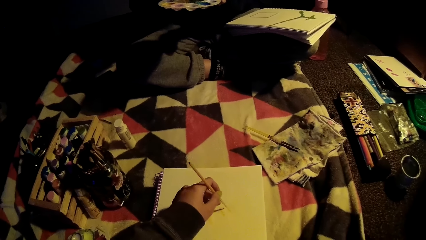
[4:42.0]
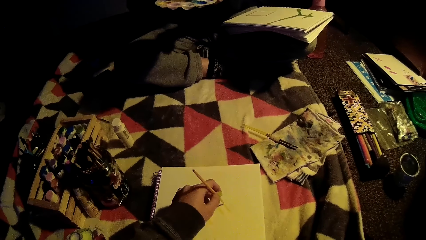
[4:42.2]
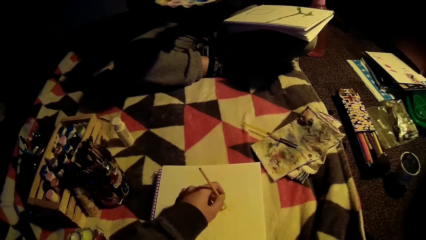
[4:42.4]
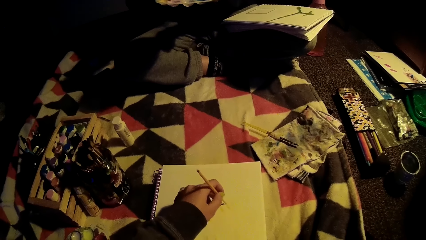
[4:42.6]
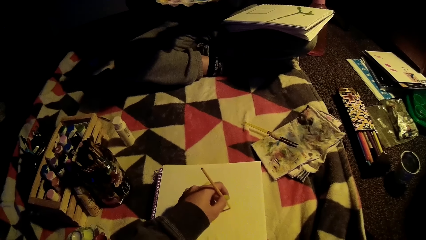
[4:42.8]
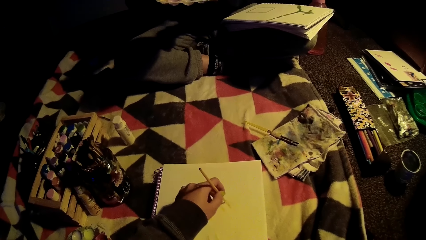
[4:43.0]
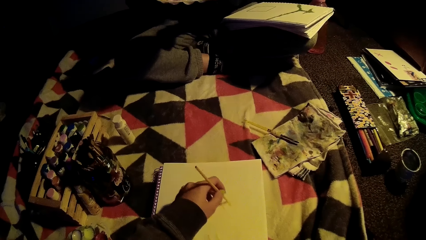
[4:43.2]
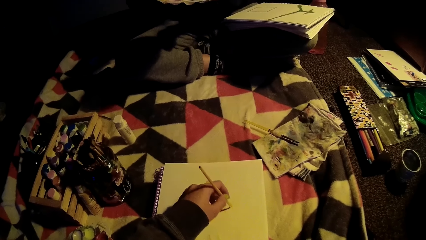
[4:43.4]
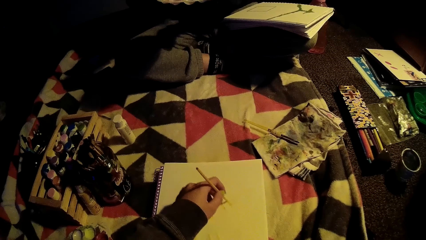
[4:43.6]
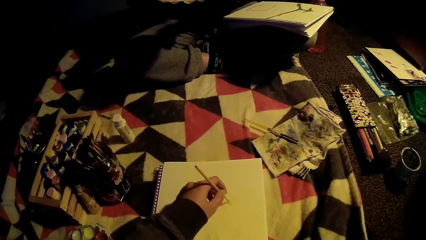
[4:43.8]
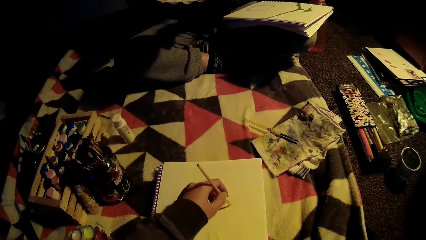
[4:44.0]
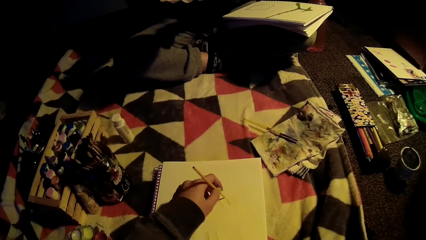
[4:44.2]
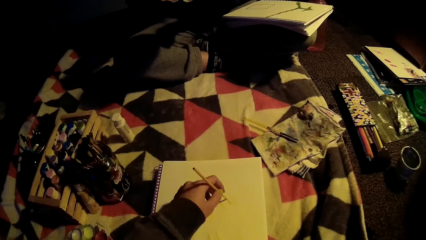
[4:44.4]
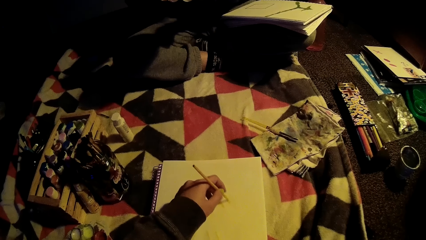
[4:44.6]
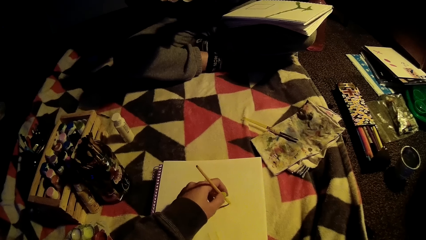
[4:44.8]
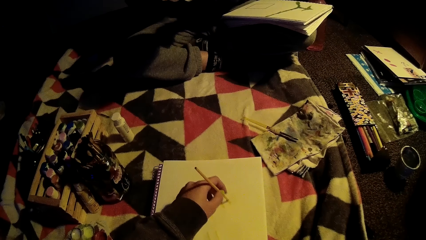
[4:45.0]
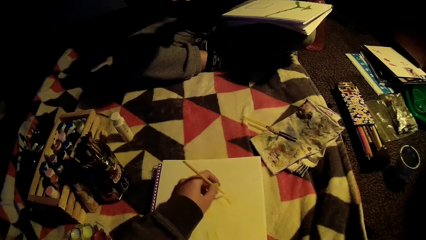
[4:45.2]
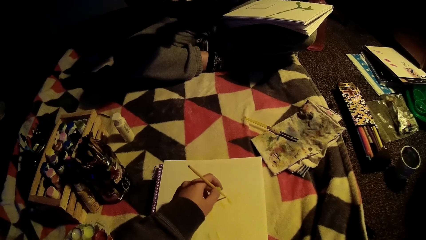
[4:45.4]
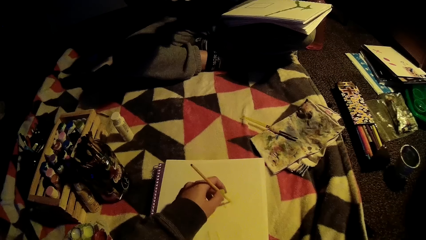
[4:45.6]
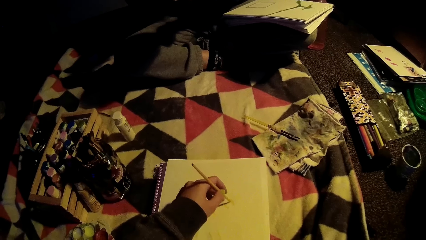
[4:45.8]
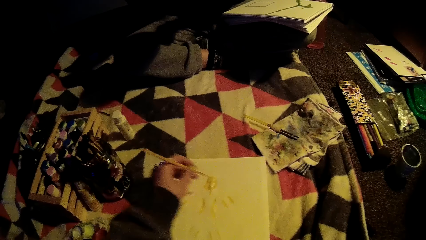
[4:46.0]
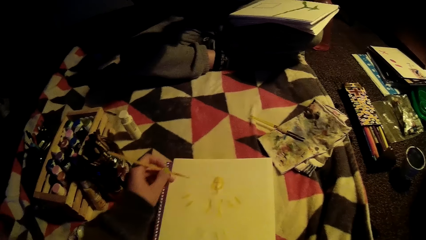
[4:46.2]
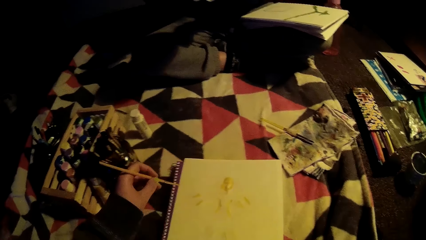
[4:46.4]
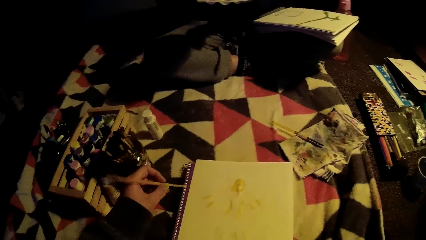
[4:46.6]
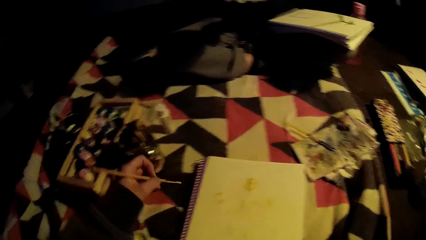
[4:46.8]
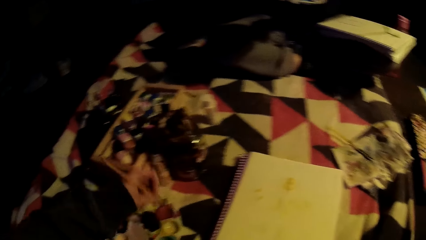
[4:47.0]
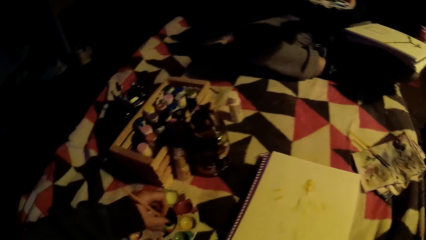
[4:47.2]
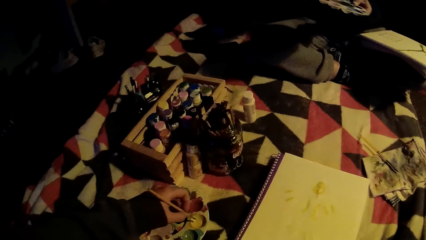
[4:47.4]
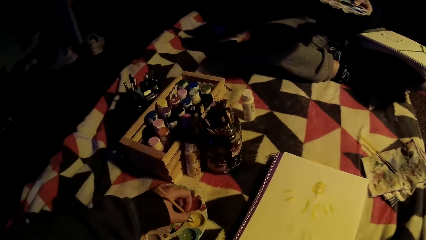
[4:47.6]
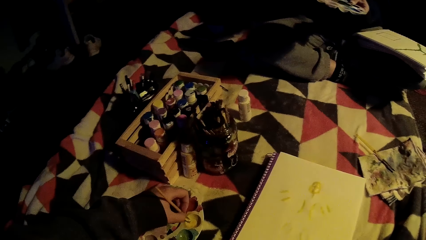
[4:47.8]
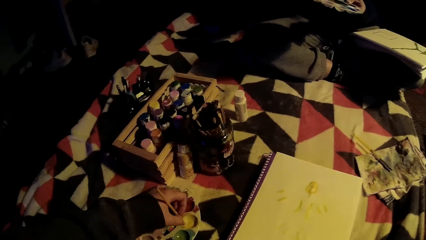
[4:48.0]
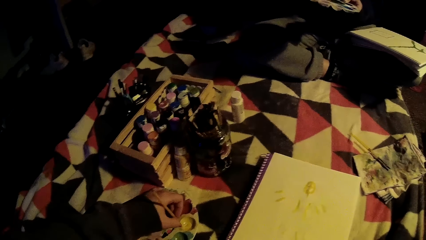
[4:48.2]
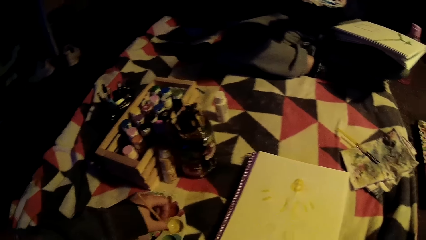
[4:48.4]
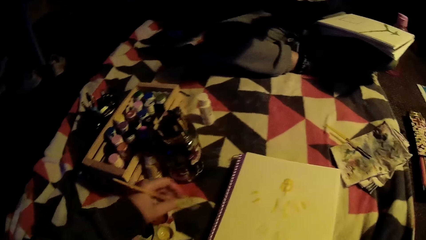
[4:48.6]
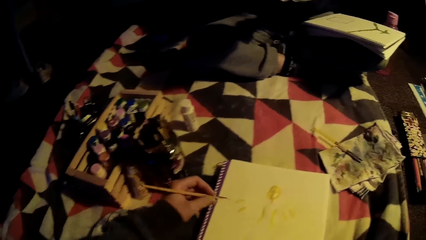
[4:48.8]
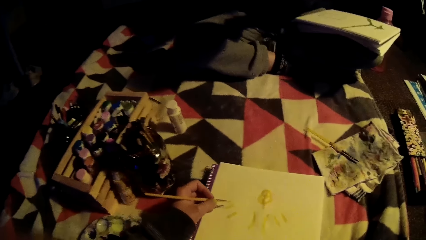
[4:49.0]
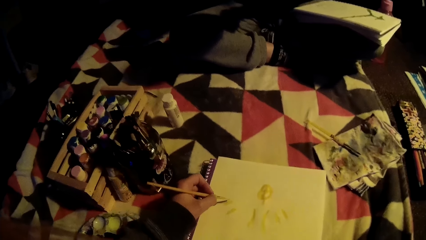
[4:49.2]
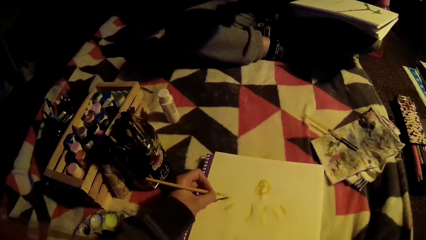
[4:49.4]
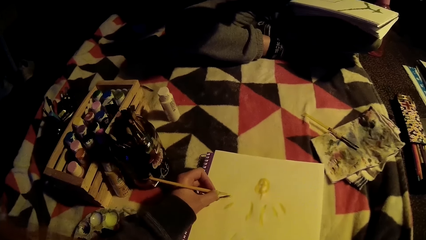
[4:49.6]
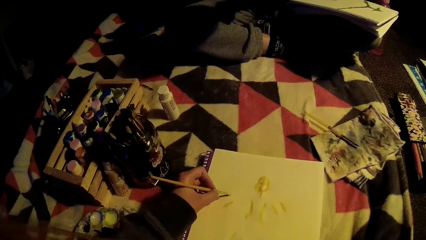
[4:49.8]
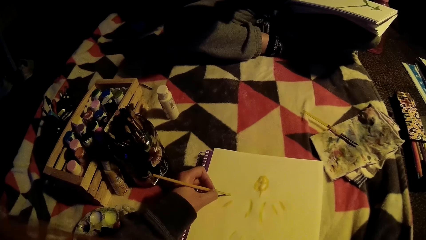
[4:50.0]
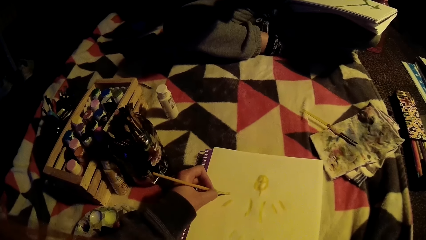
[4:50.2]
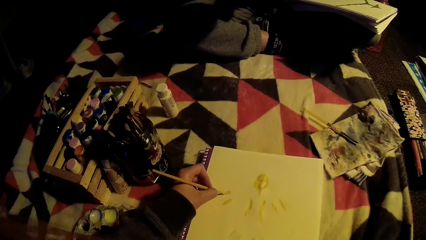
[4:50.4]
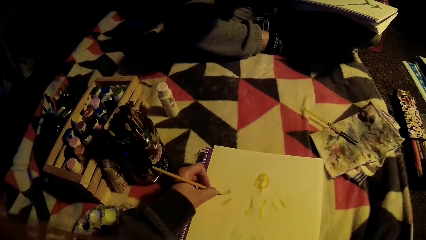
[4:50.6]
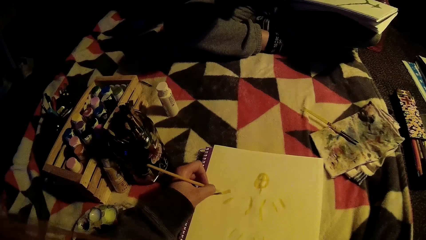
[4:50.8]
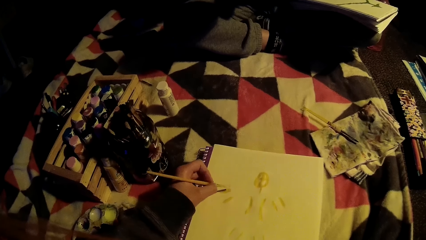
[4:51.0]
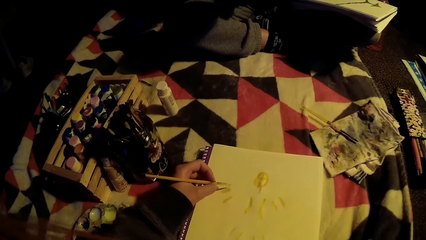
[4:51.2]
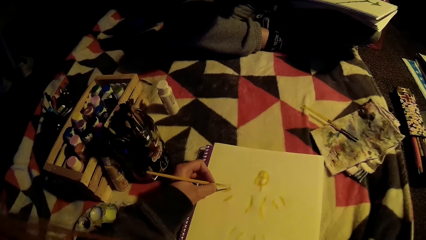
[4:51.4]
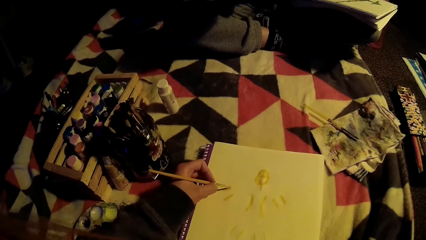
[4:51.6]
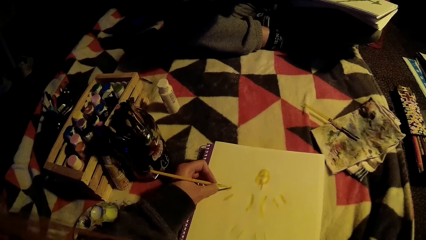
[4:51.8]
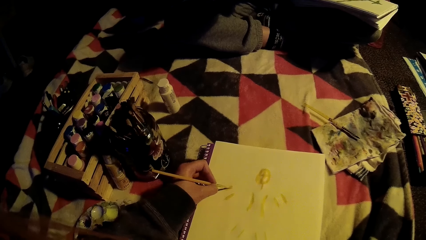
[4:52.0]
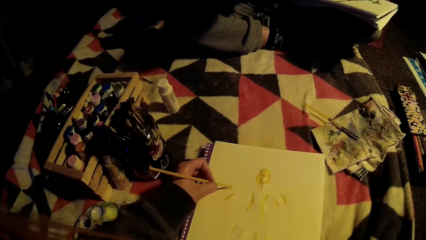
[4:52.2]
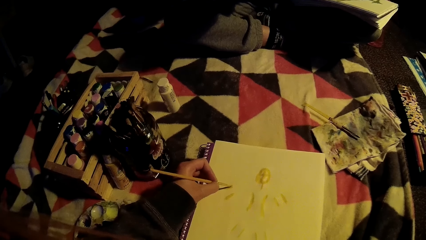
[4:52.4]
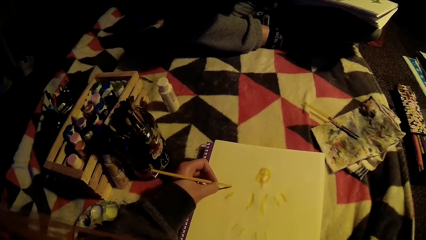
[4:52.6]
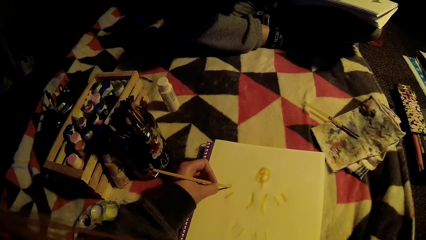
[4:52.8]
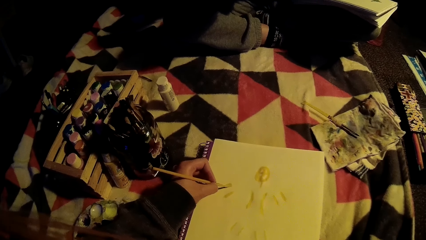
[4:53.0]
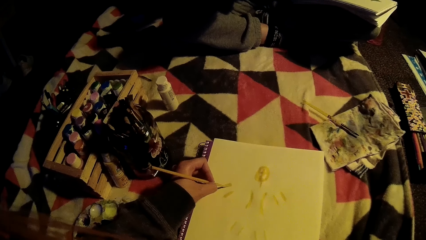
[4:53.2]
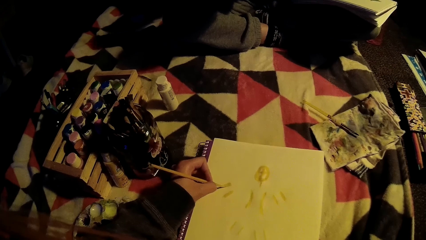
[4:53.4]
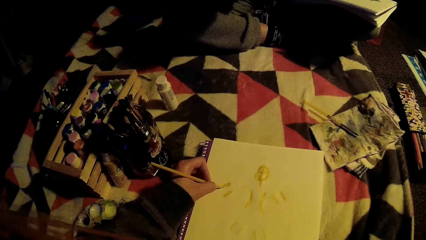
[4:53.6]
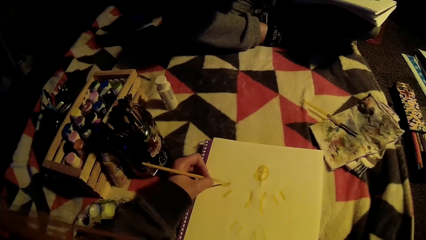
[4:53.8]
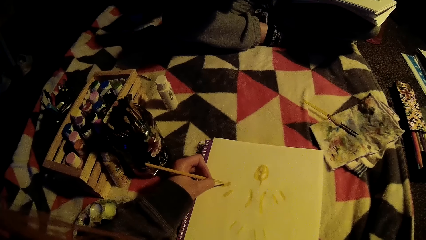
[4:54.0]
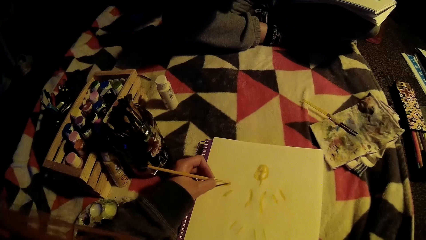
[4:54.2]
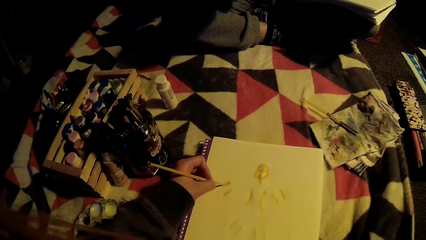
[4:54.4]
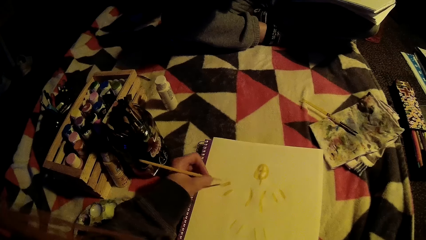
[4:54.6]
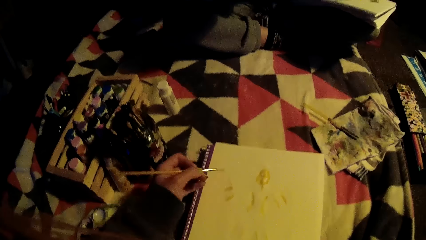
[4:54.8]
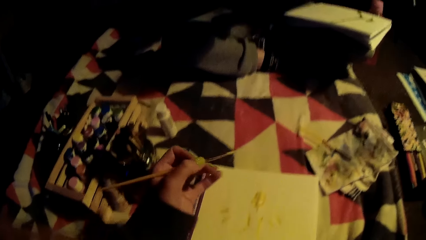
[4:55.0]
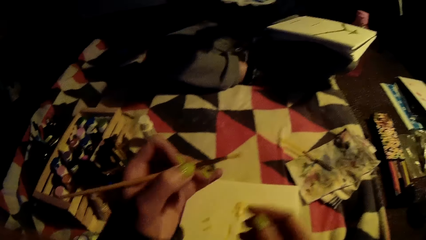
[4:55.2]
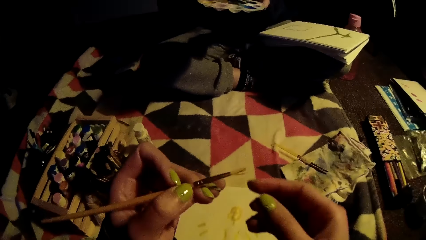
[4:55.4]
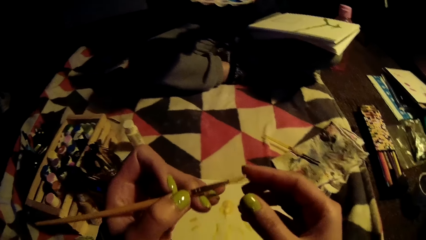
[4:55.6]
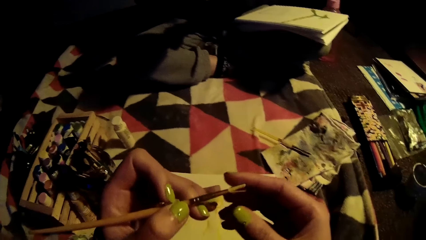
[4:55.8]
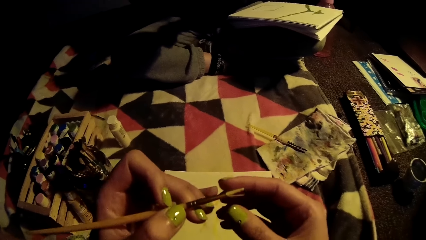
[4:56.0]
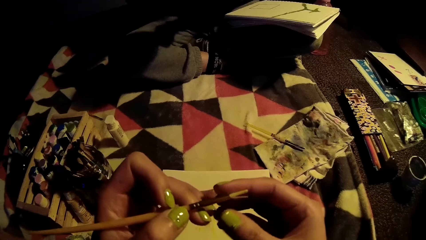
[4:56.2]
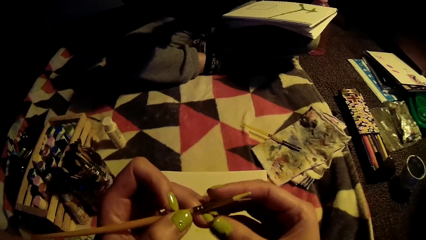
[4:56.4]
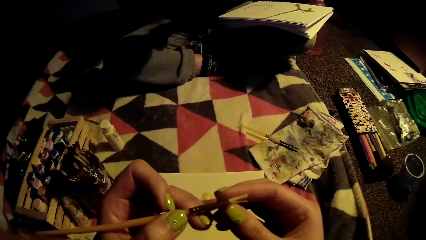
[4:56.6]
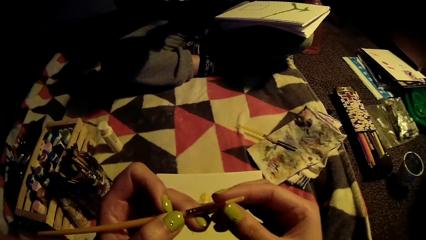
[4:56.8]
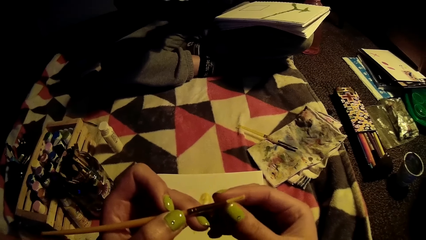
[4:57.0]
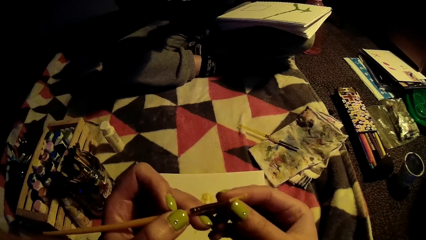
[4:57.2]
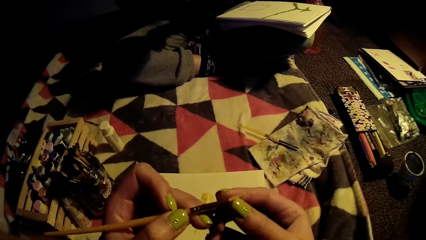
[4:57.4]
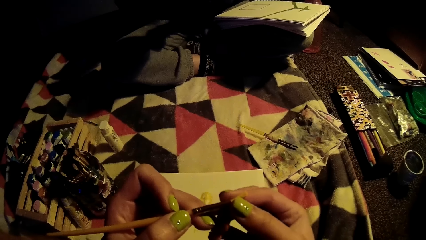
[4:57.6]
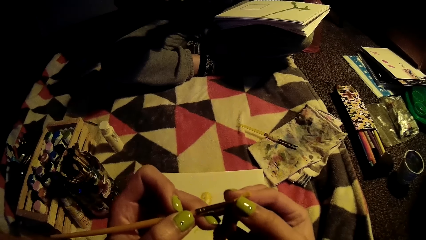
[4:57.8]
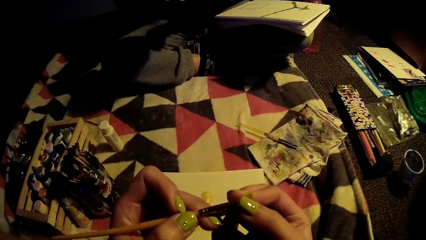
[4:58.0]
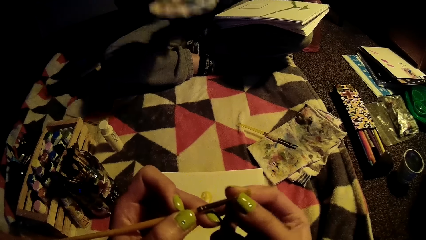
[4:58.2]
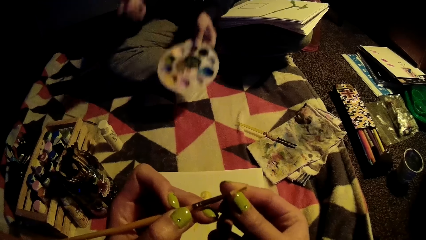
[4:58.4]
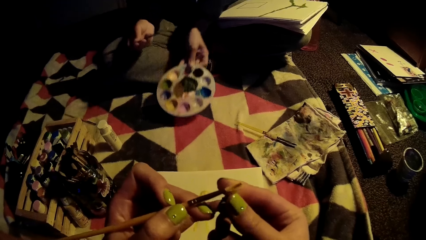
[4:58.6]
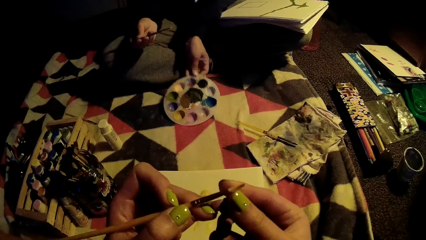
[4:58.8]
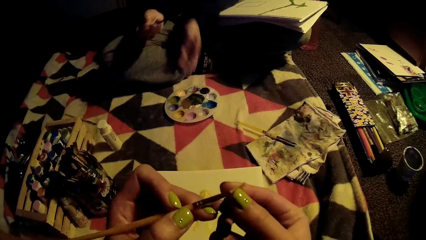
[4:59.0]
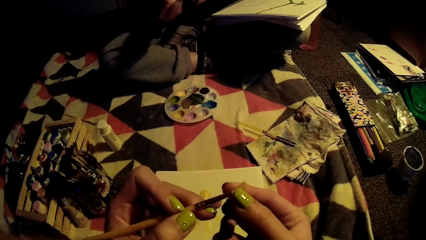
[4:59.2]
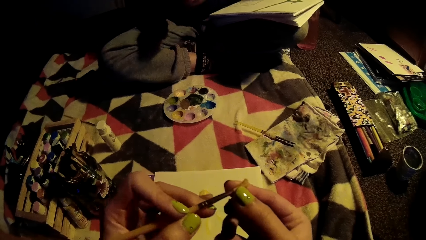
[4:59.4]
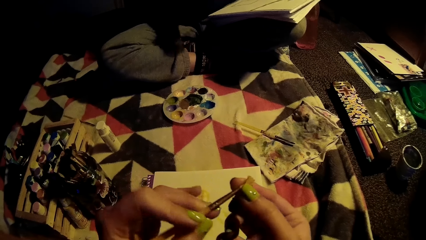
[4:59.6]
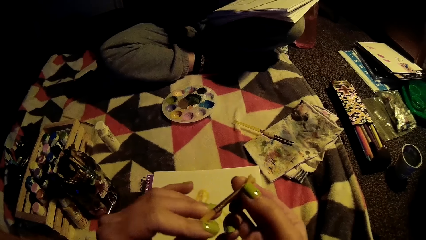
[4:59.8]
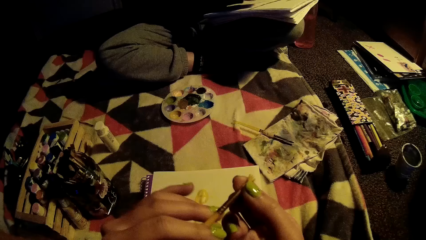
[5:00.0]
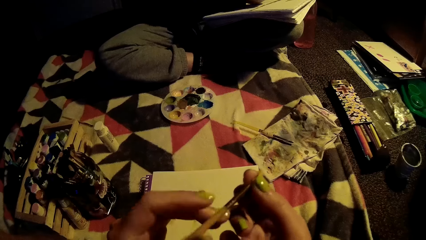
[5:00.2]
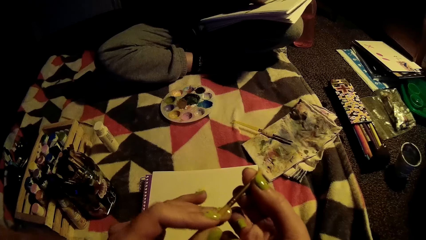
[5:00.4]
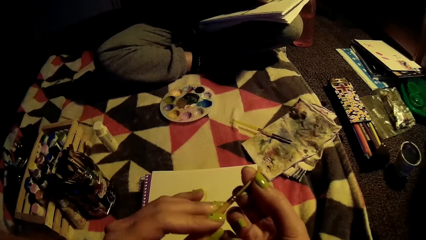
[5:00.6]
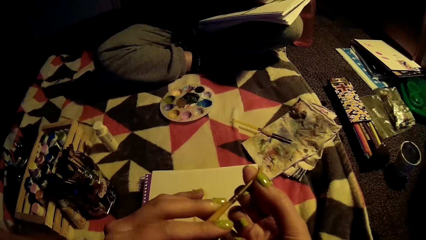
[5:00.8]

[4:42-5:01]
The camera wearer dips the paint brush in the paint. They paint on the art book with the paint brush. They adjust the paint brush with the left hand. They hold the paint brush with both hands.
